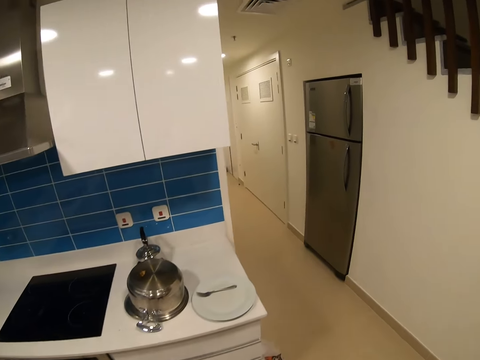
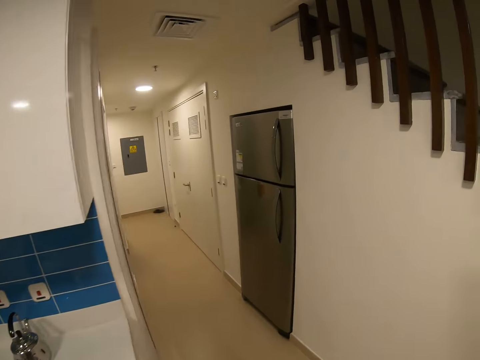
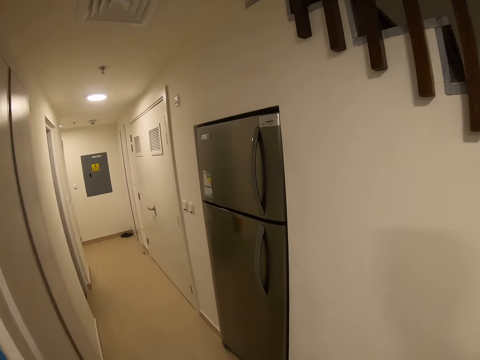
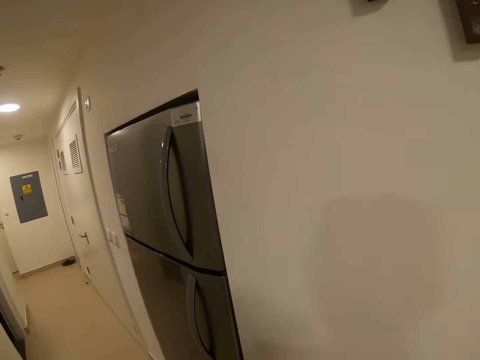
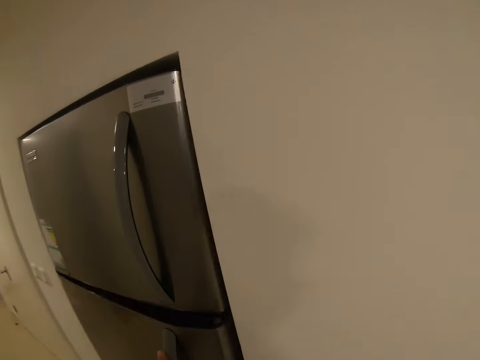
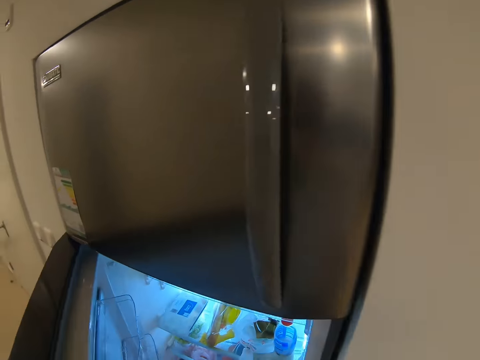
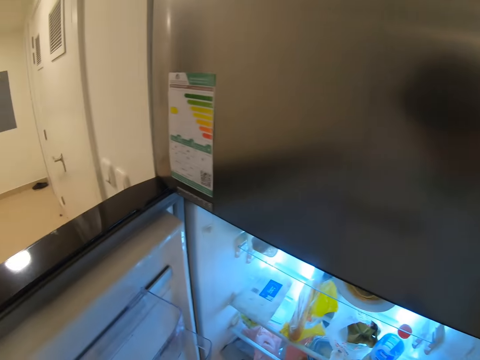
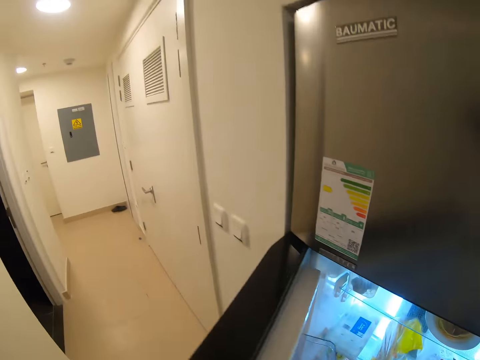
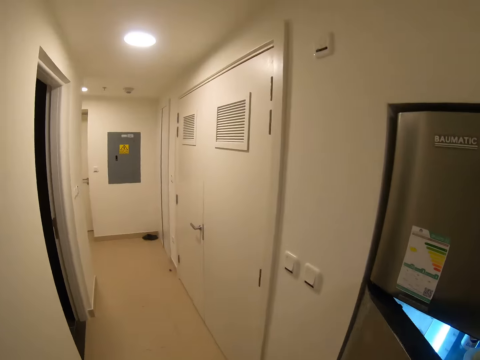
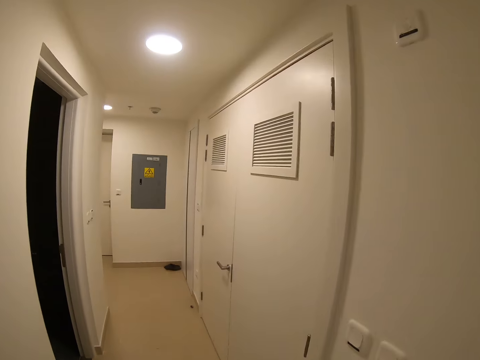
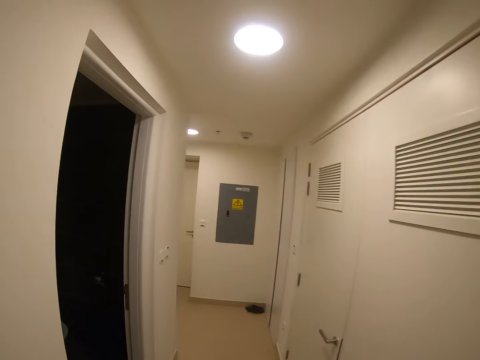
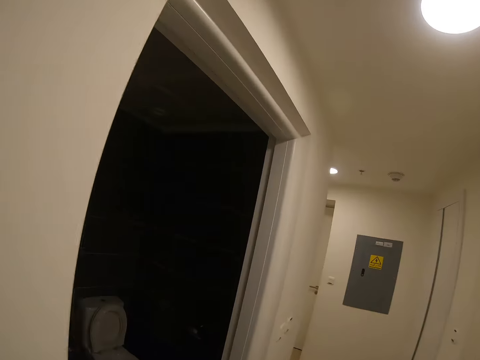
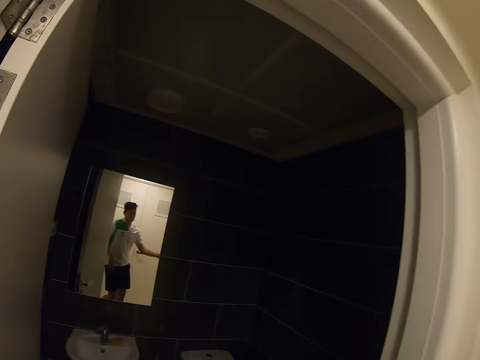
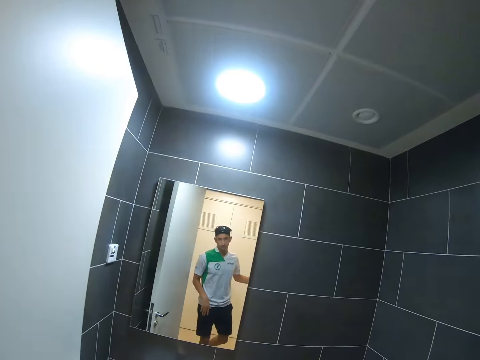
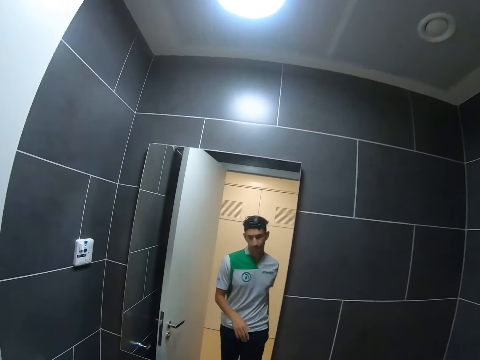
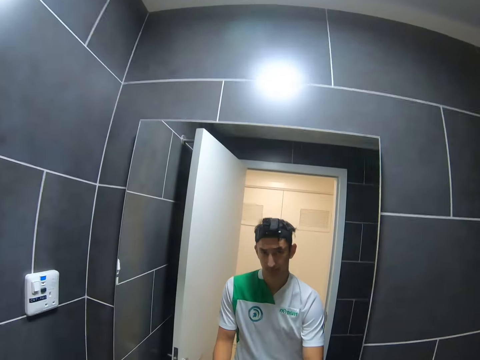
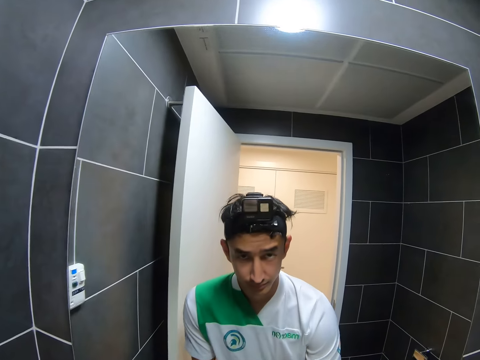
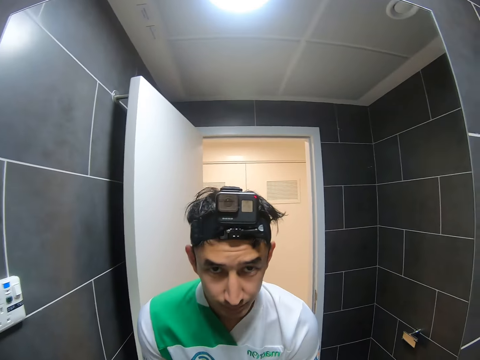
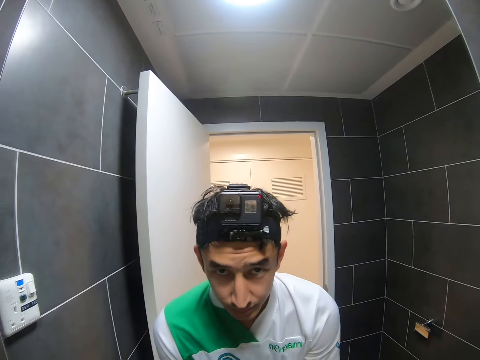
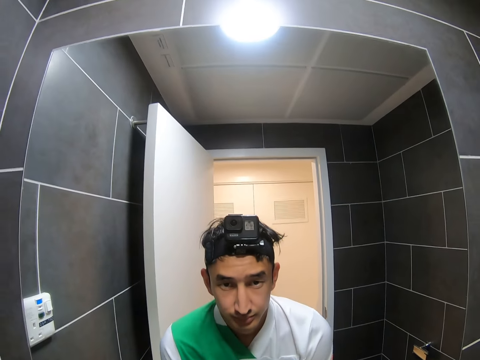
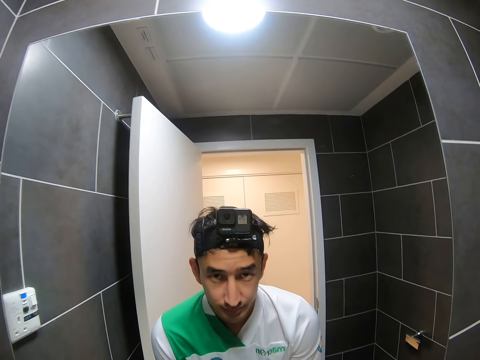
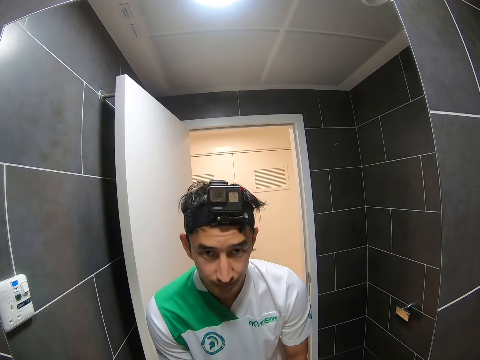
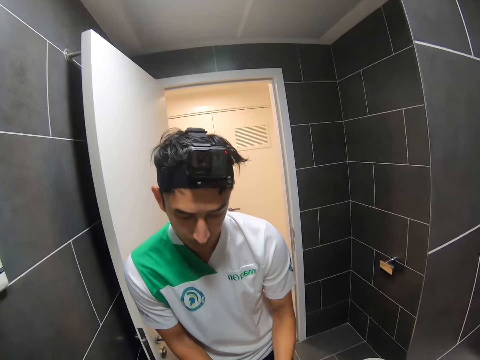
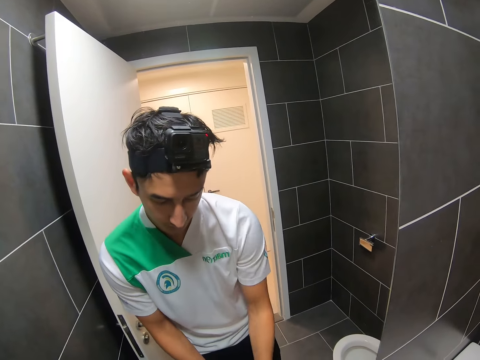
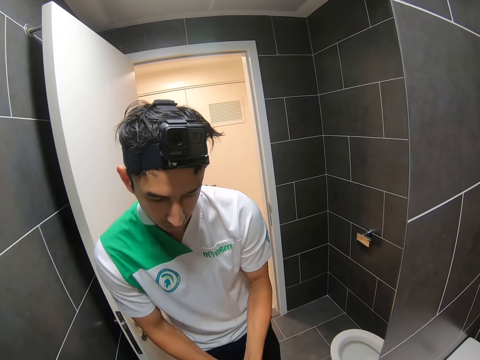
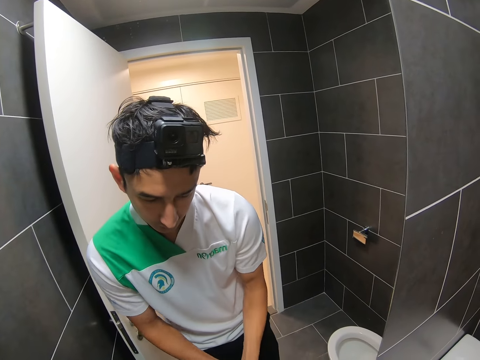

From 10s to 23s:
The camera wearer walks towards the fridge. They open the fridge and close the fridge. They walk to the washroom. They turn on the lights. They wash the hands.

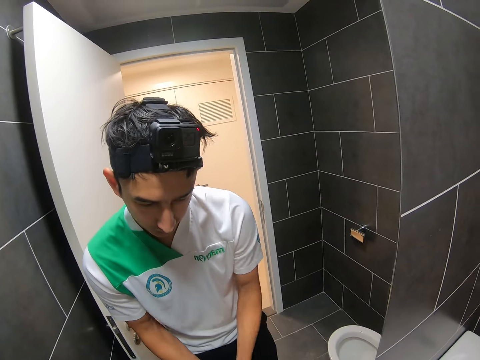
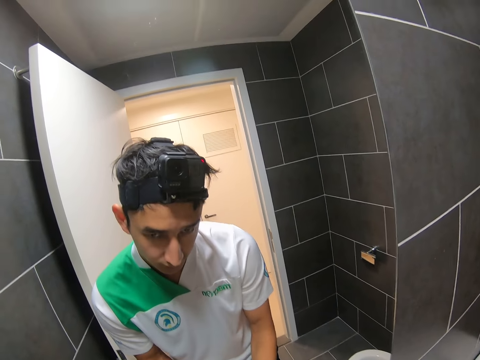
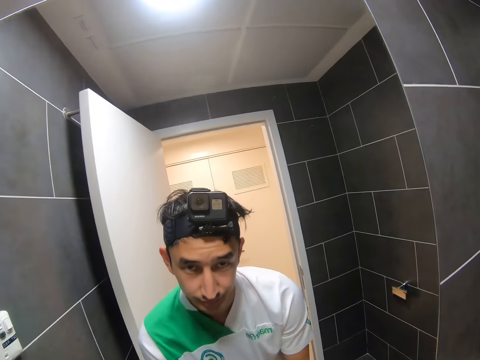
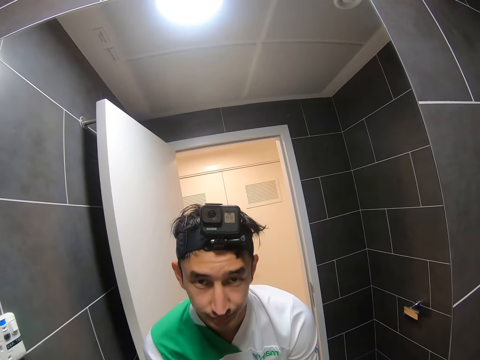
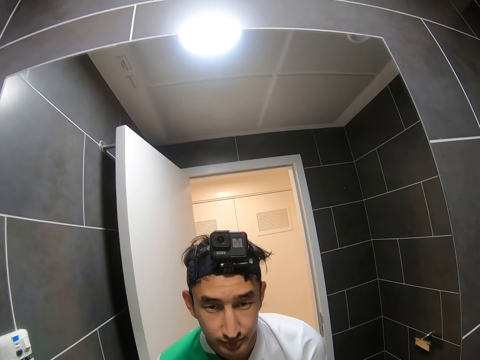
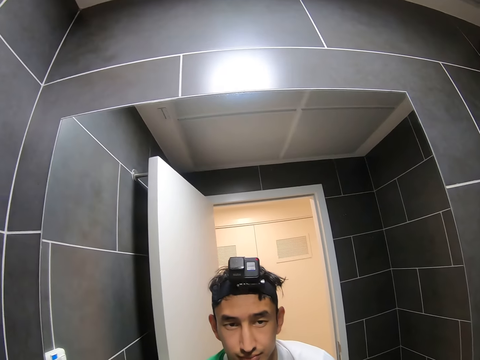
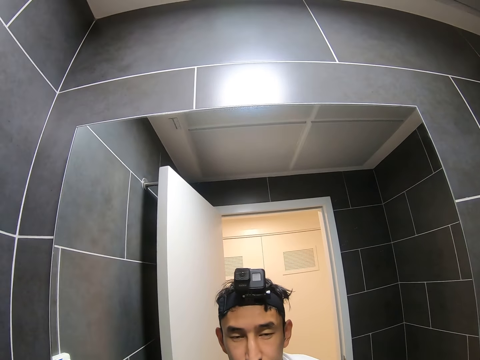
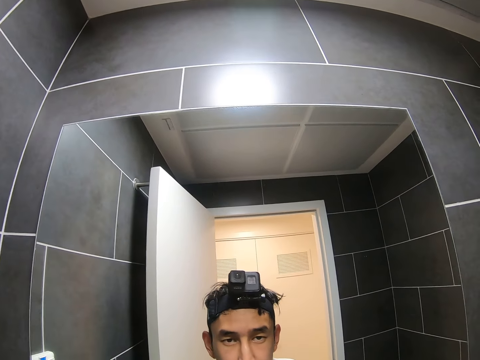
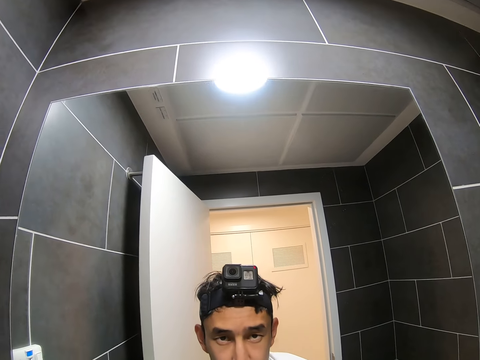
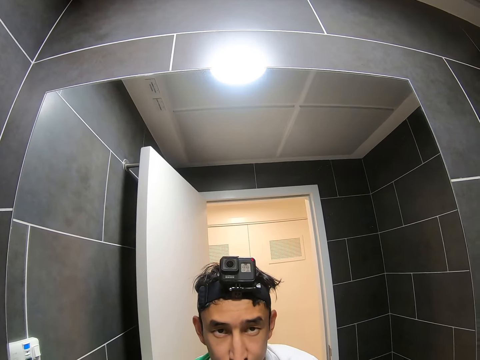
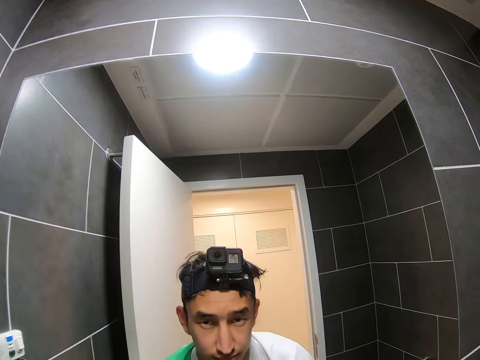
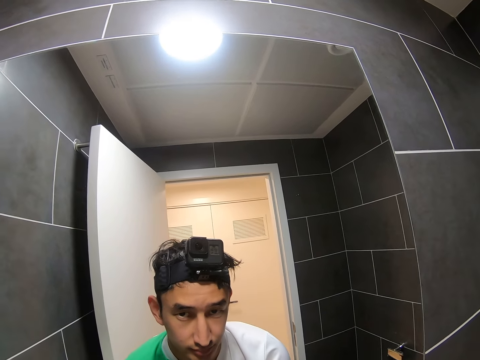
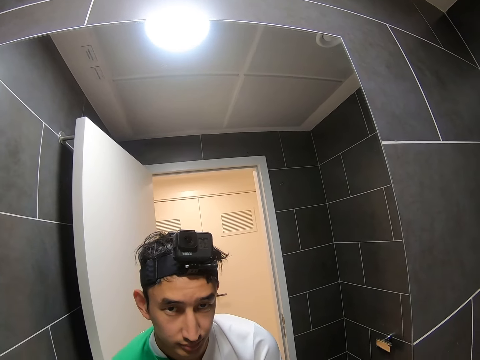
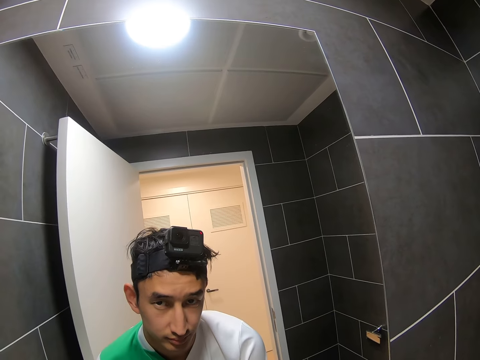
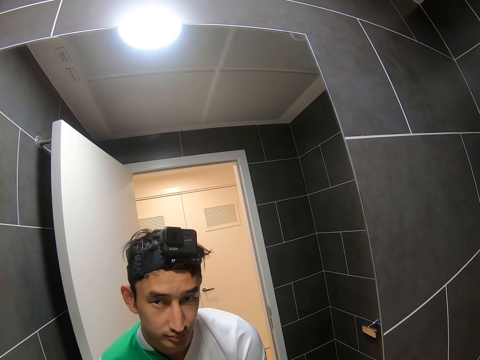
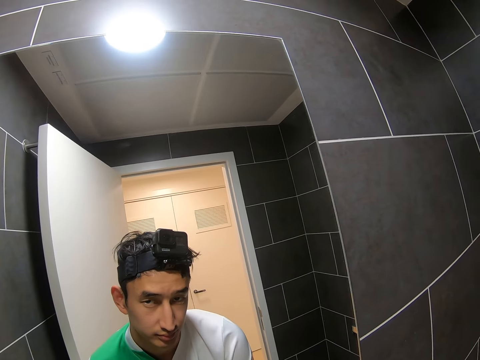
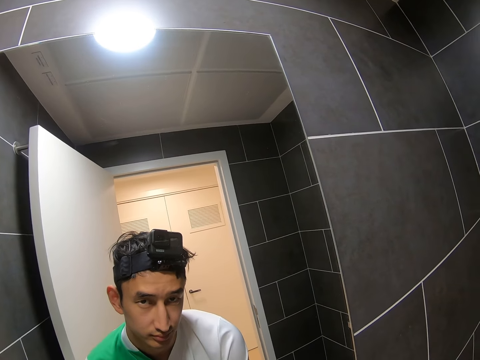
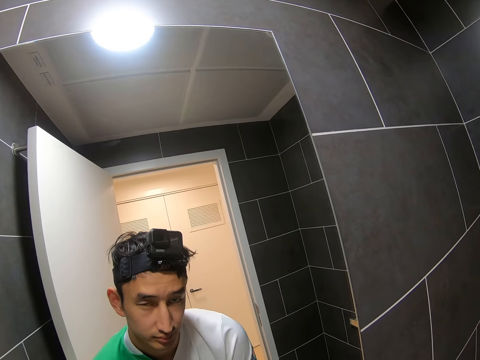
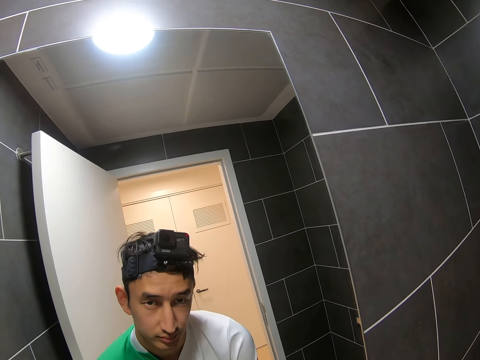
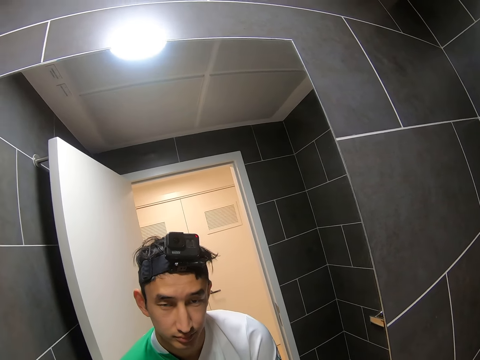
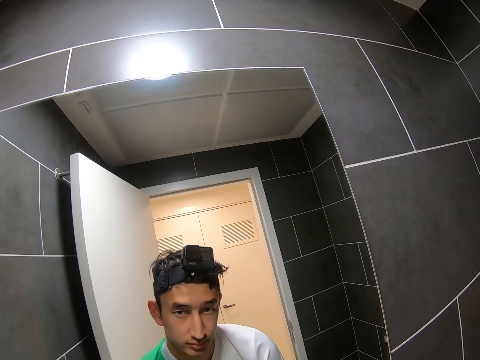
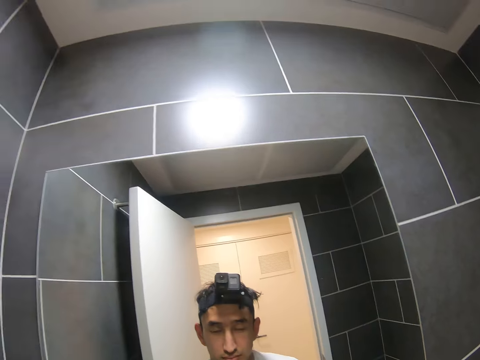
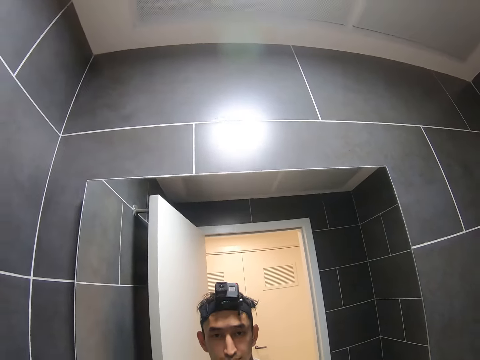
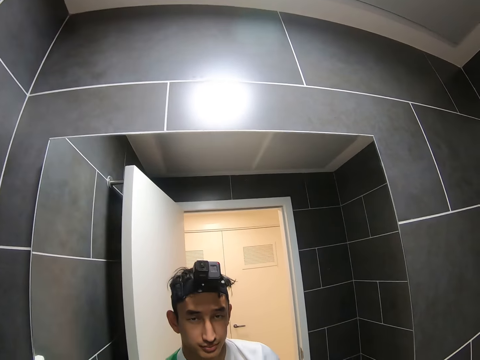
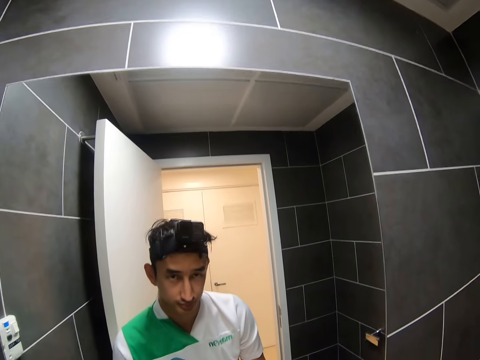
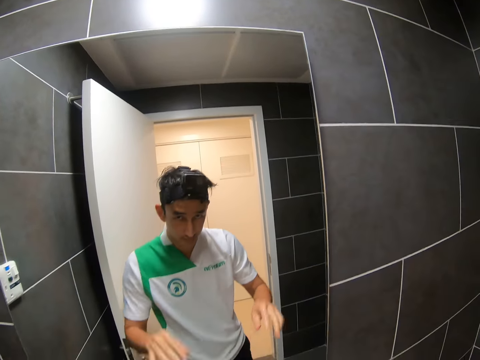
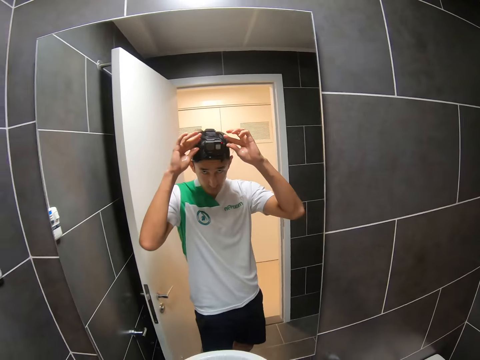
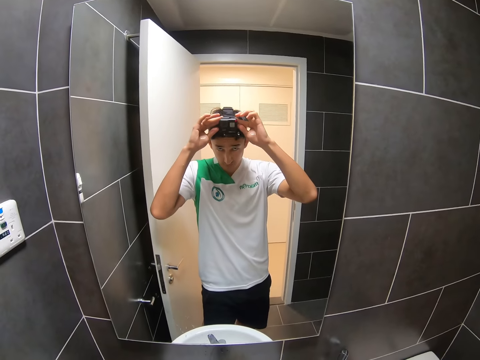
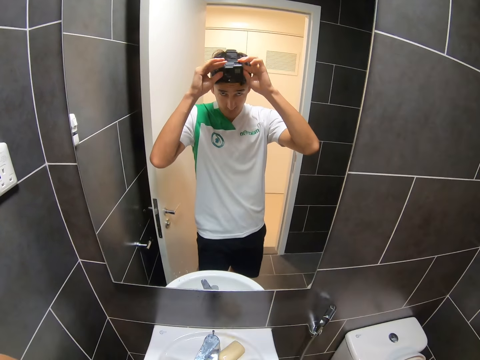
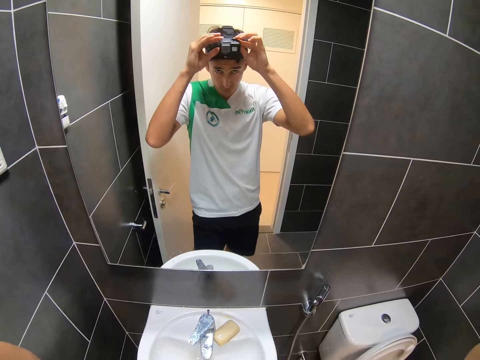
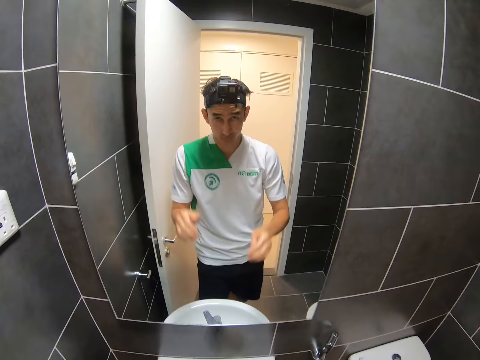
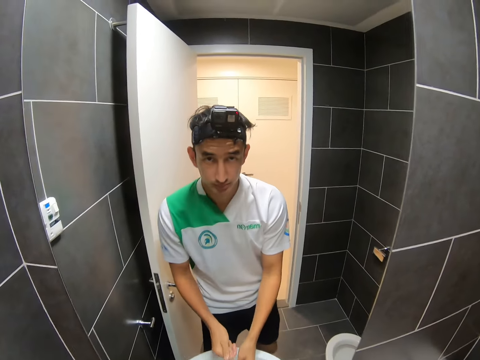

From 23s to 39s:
The camera wearer looks at the mirror. They adjust the camera.
